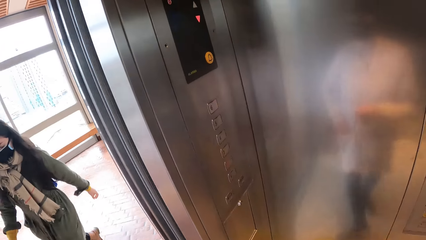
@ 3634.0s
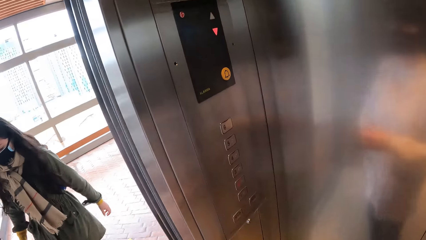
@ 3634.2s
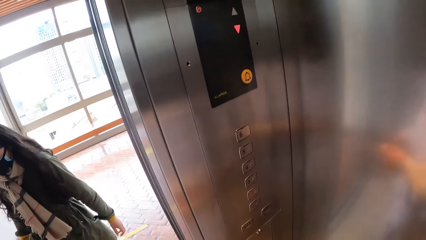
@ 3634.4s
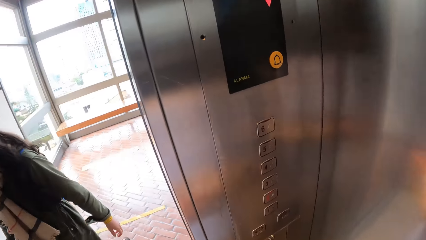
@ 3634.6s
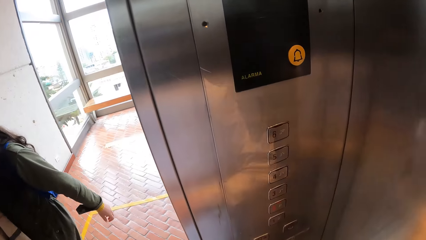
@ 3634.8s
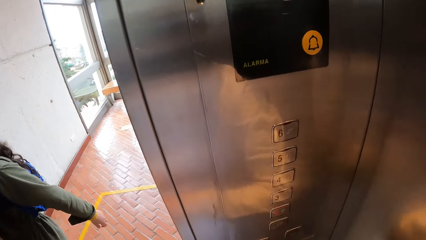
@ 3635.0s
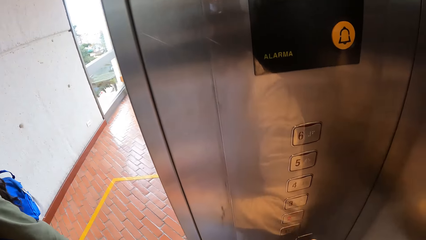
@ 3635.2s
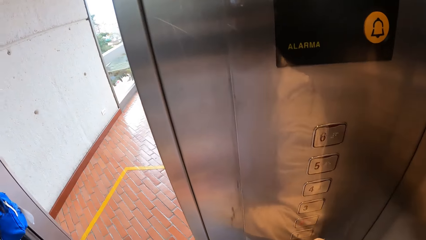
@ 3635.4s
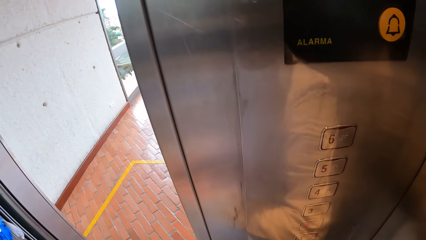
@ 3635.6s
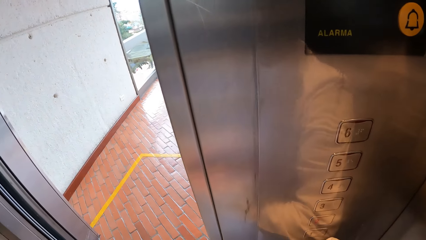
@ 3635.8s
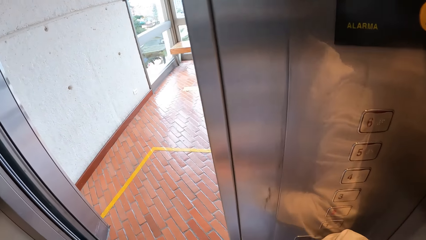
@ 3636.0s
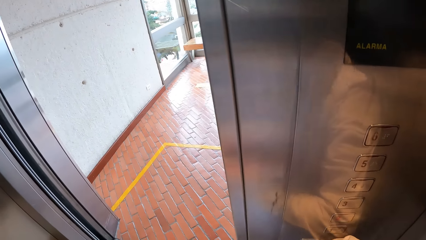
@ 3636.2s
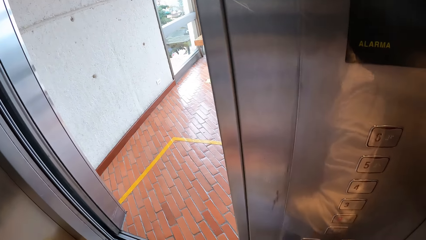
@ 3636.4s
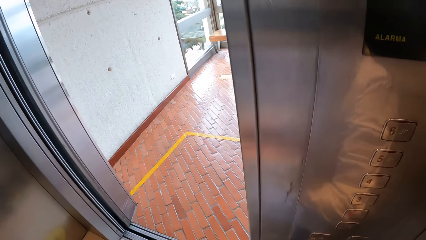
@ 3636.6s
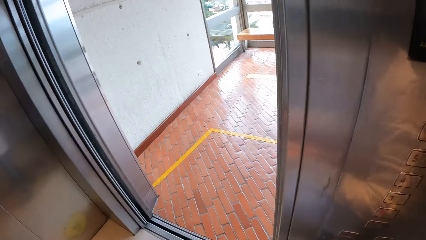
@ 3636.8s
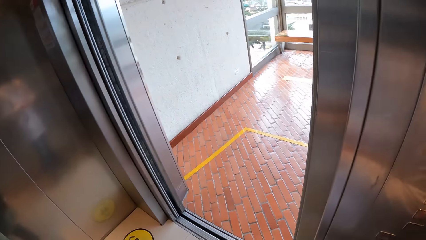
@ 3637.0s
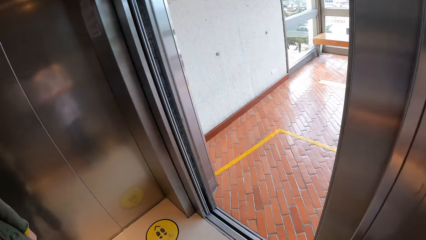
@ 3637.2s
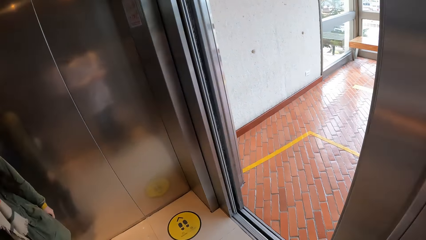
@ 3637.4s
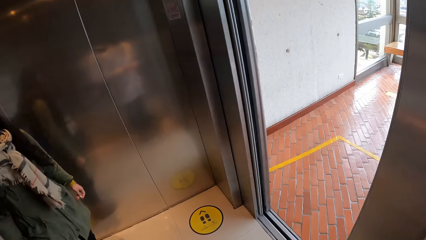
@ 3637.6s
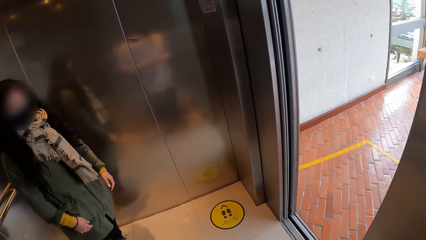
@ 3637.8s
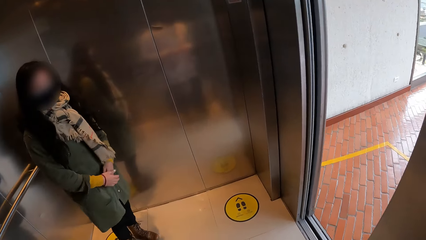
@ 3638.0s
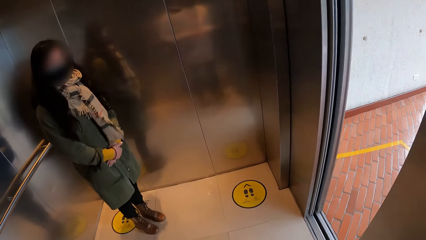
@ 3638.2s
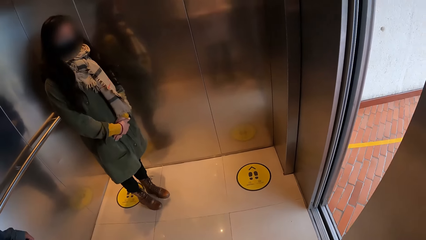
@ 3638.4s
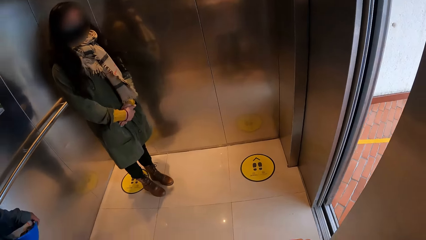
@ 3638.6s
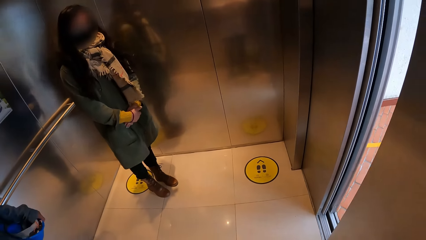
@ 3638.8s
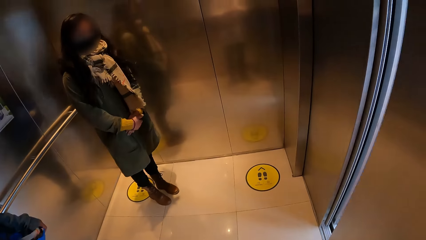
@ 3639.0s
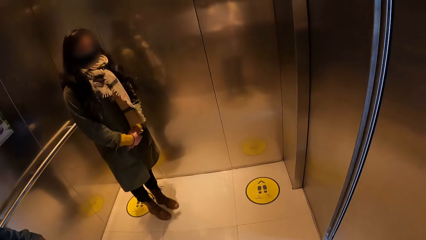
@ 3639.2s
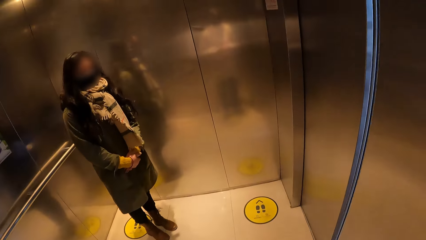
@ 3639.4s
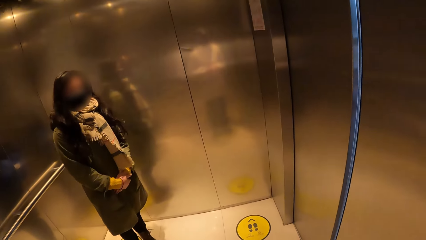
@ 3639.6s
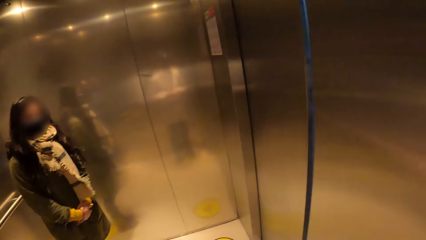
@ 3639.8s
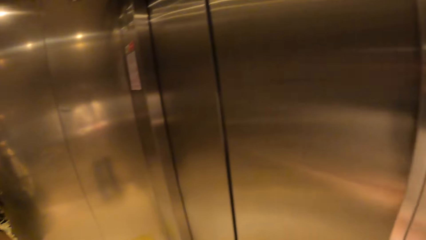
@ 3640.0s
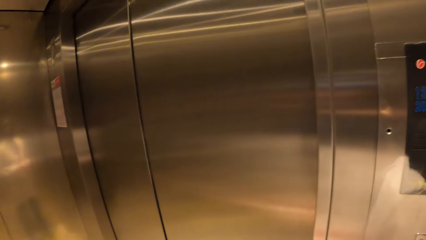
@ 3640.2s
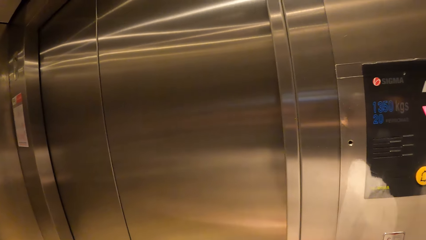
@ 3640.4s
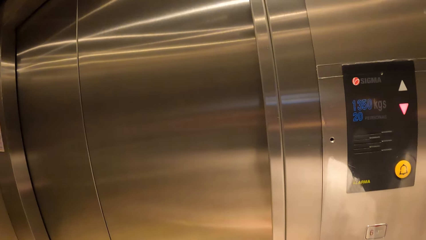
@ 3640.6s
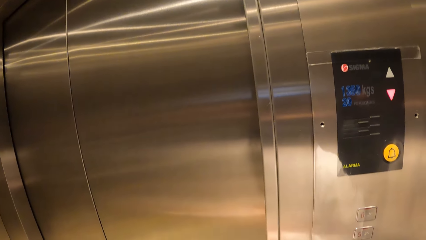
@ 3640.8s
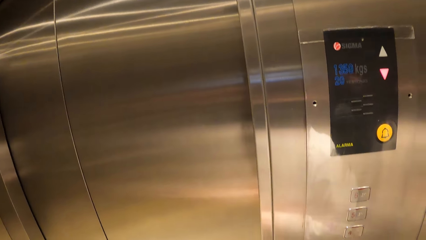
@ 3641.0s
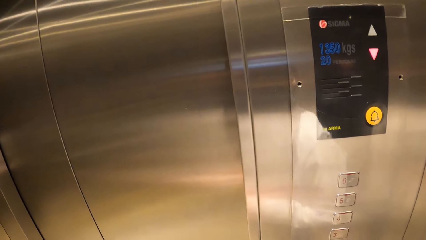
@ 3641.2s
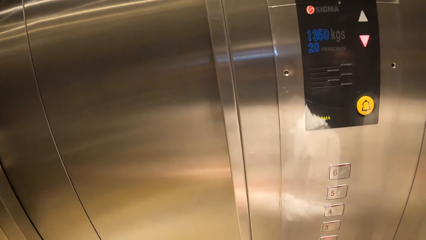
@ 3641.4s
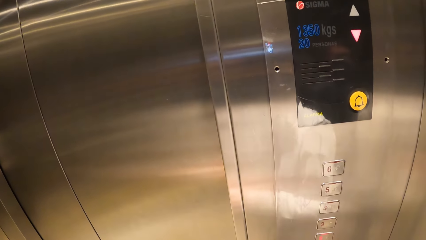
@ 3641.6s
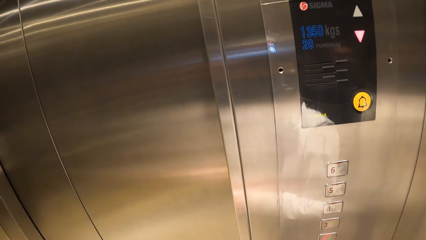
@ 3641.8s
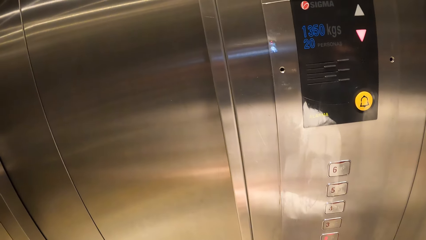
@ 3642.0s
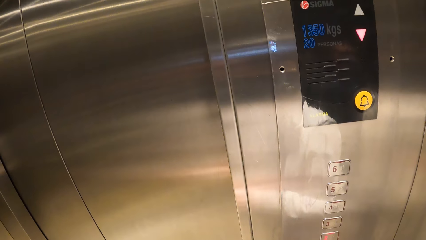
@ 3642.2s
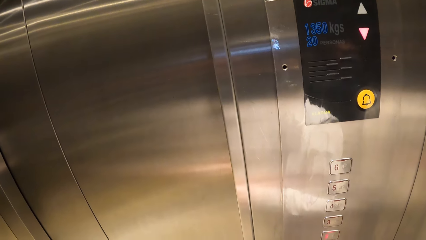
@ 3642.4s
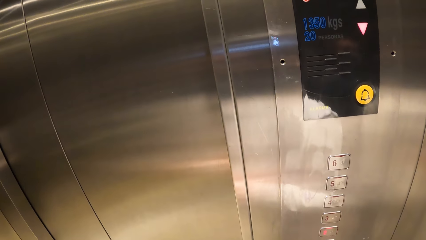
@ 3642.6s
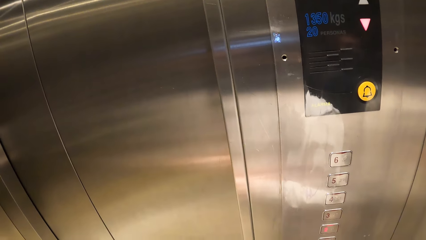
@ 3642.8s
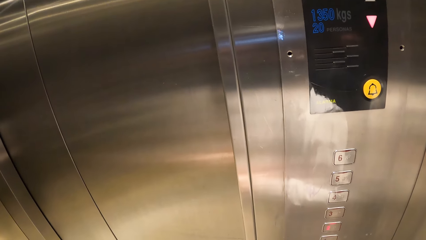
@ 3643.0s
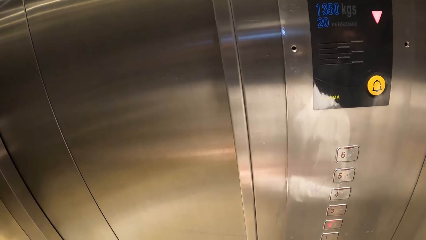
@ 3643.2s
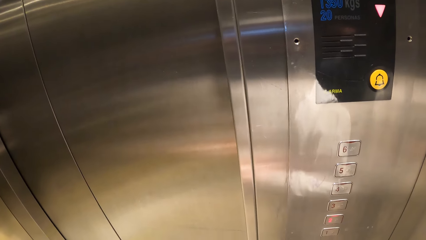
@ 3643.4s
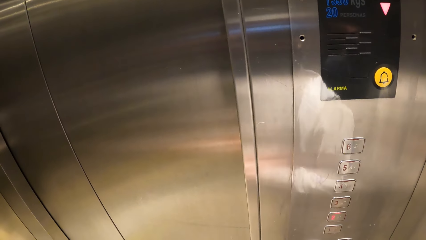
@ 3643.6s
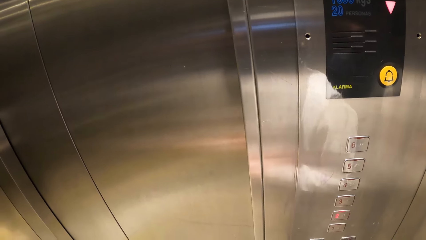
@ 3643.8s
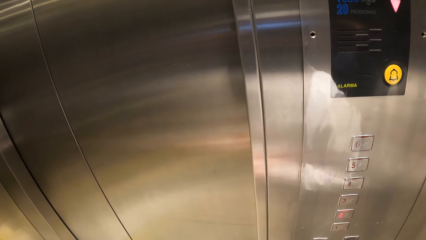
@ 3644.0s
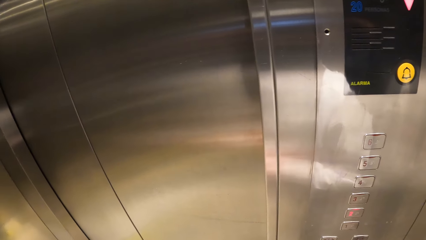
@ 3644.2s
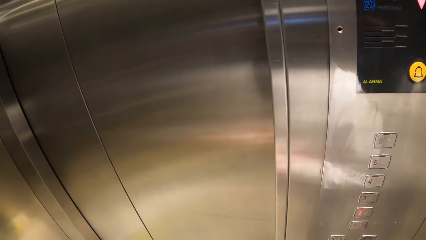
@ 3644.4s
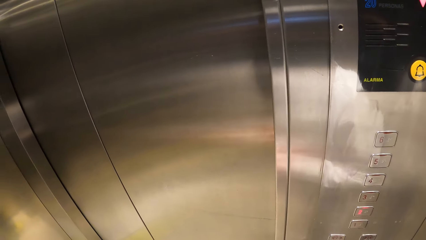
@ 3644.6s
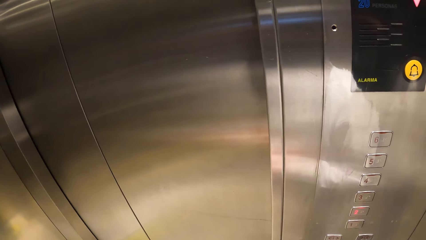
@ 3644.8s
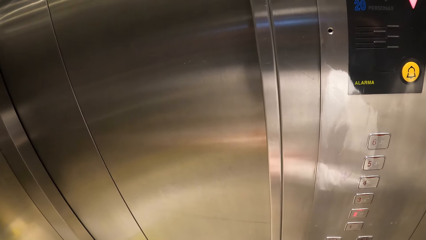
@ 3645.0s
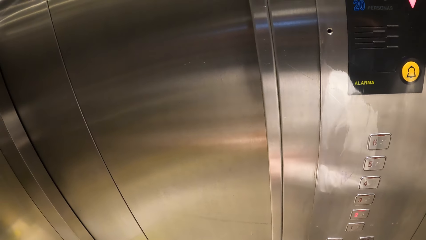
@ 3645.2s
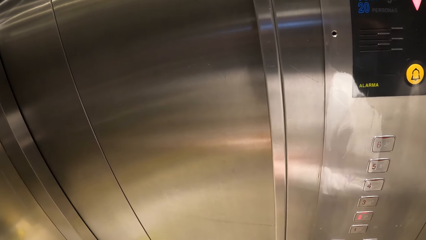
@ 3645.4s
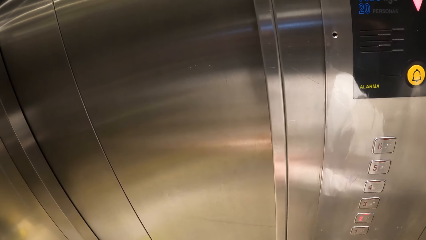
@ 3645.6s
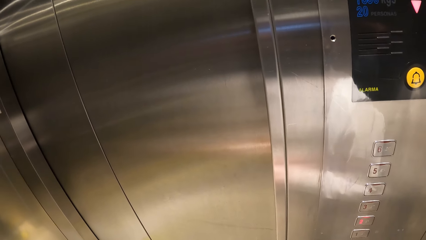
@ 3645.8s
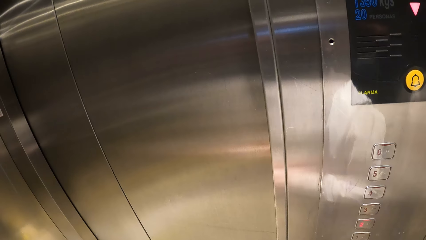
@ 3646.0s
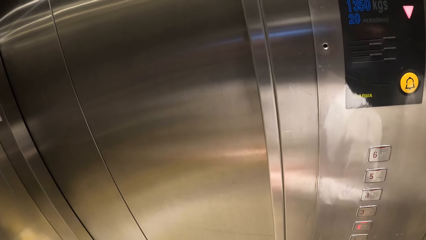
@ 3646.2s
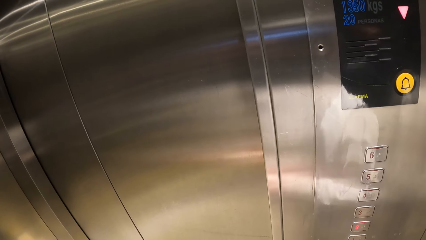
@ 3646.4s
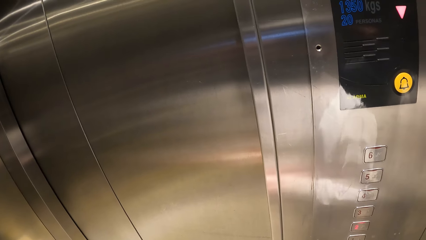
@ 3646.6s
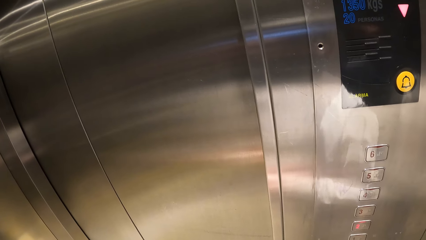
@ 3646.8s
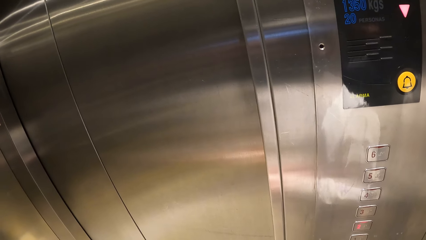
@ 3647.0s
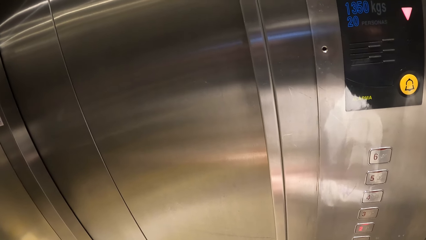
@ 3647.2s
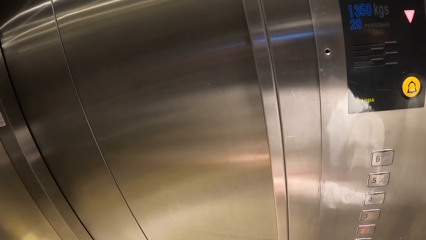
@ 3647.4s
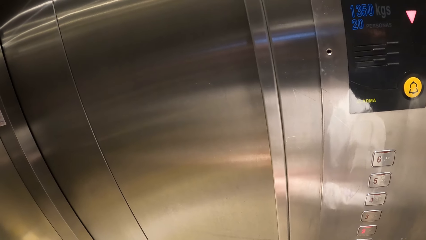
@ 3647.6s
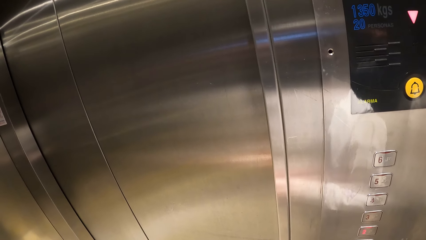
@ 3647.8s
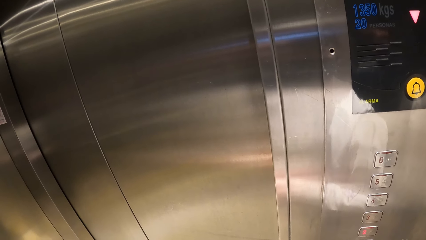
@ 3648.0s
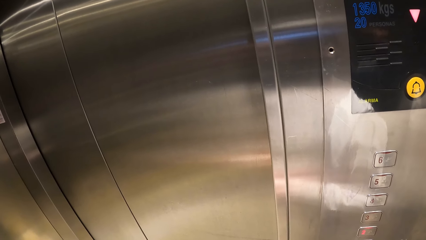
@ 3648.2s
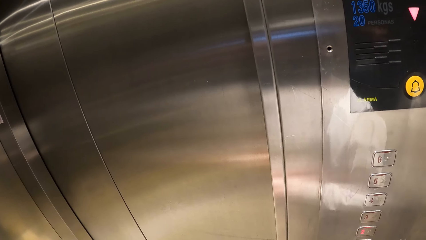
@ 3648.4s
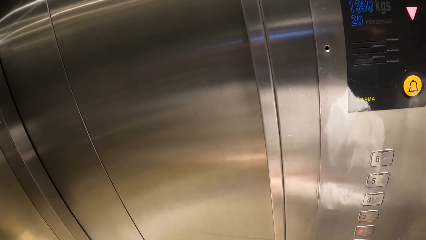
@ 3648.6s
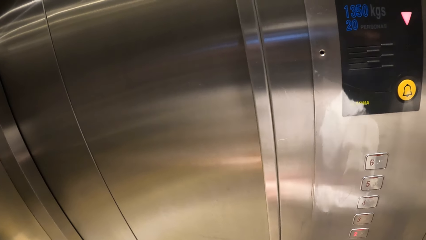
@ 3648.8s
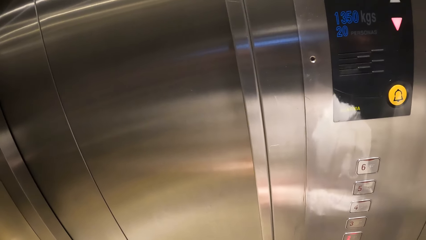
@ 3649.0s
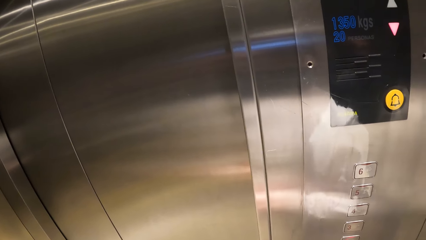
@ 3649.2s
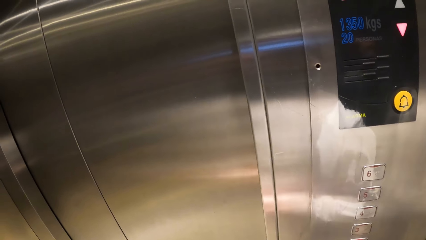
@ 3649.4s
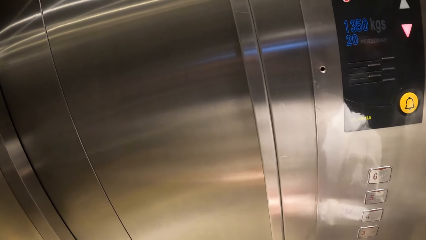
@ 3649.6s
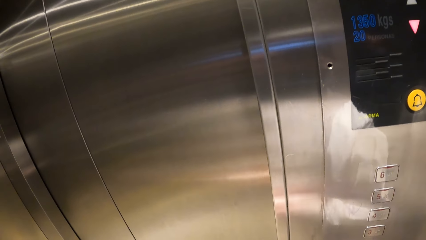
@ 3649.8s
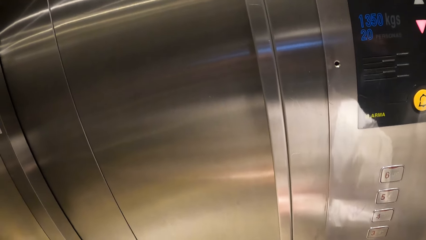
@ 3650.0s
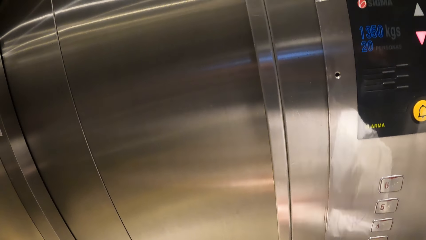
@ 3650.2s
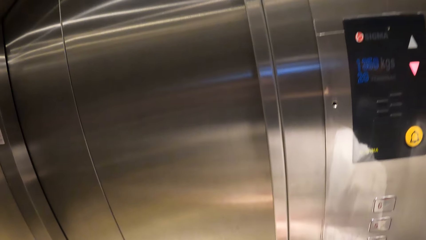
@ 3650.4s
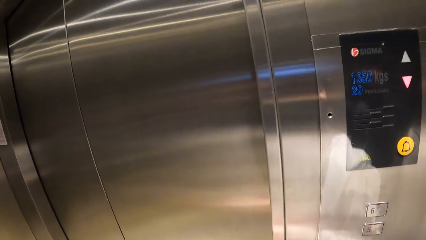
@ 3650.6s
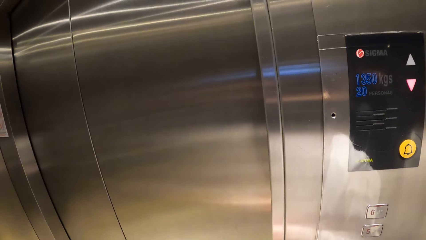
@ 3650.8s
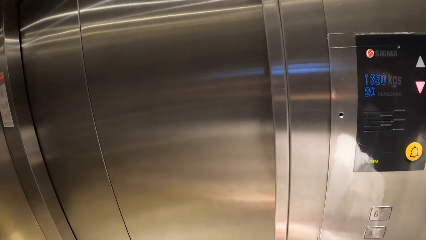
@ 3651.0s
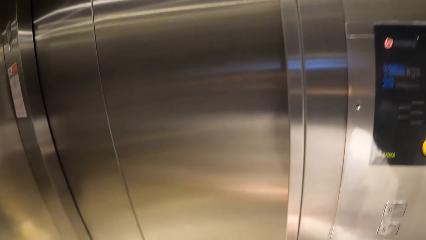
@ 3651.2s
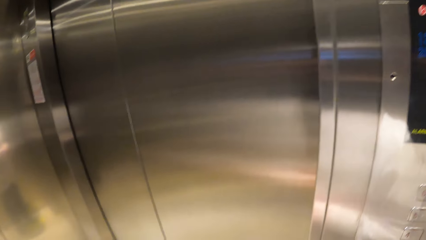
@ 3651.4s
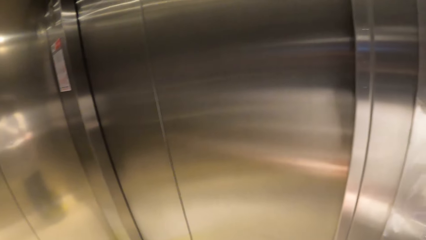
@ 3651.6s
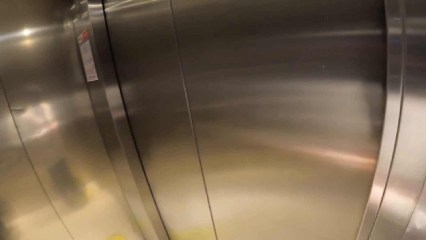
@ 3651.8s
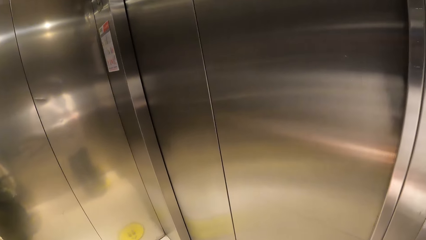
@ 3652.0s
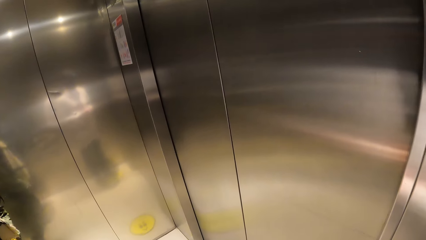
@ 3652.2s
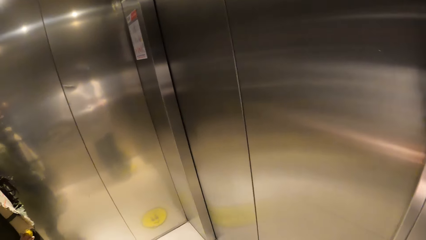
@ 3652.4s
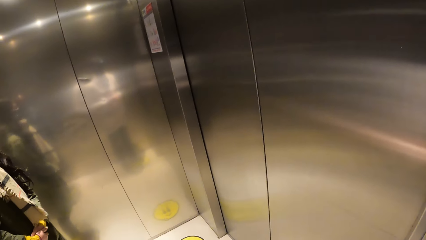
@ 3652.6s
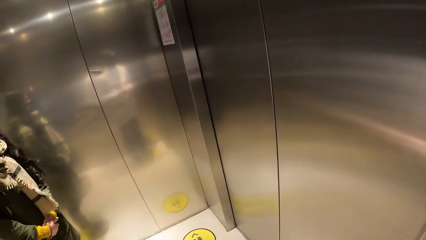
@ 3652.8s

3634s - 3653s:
A woman walks into the elevator. The woman places both hands on a jacket on her body. The camera wearer looks around the lift.
